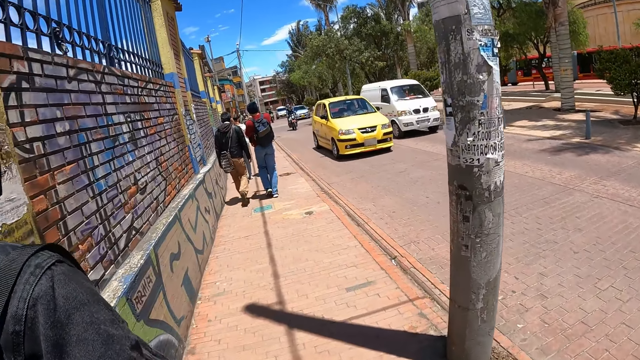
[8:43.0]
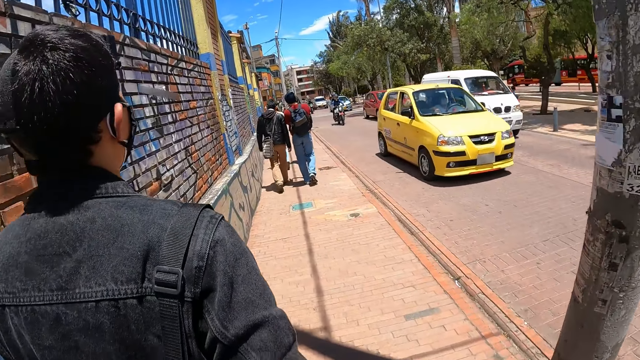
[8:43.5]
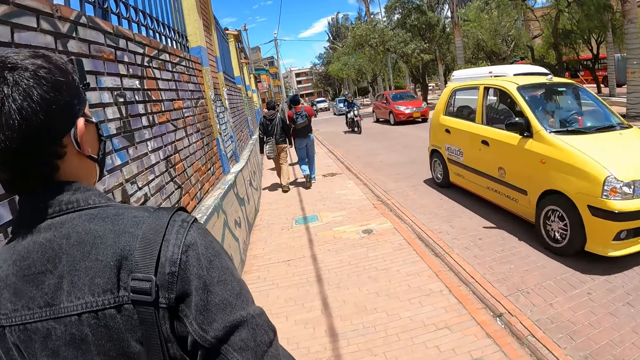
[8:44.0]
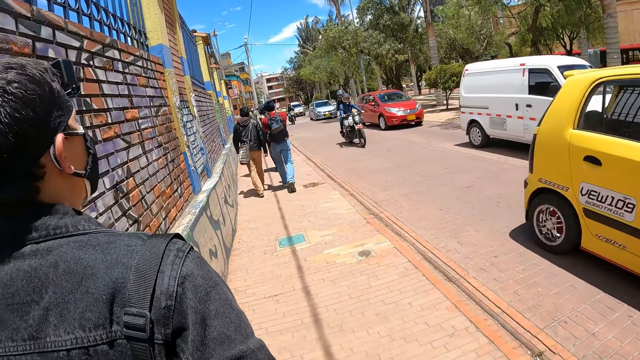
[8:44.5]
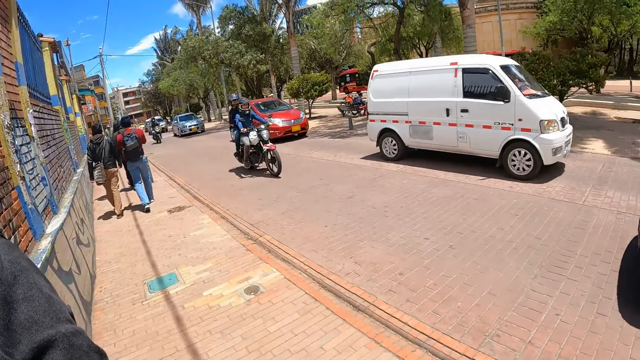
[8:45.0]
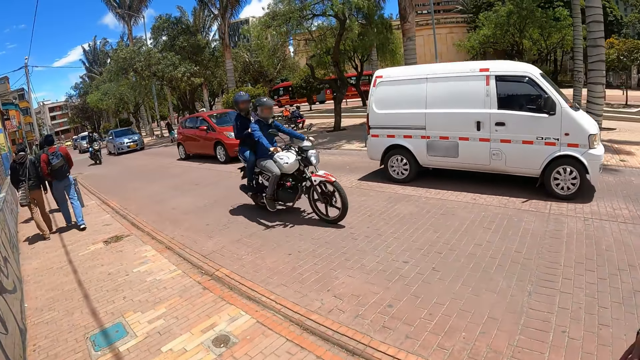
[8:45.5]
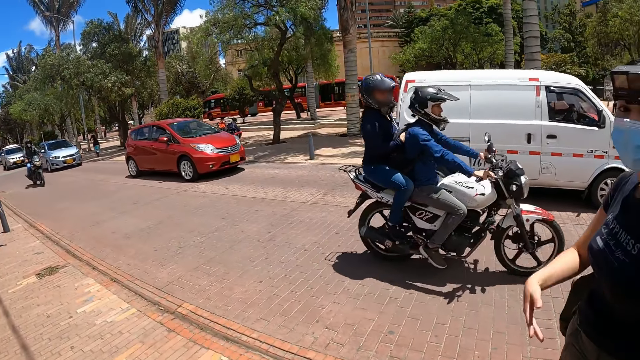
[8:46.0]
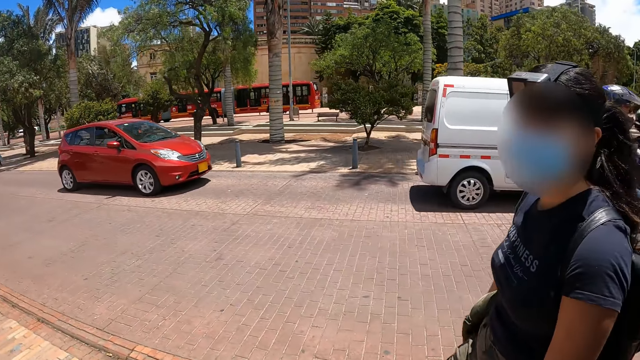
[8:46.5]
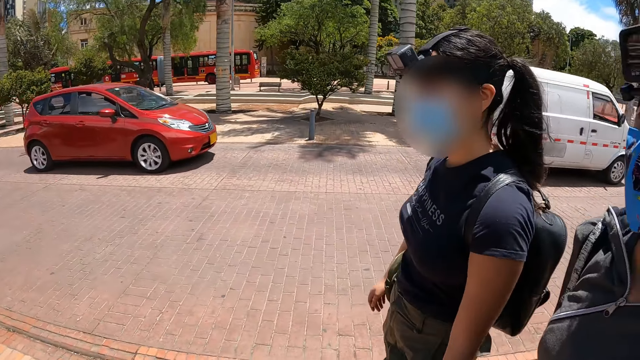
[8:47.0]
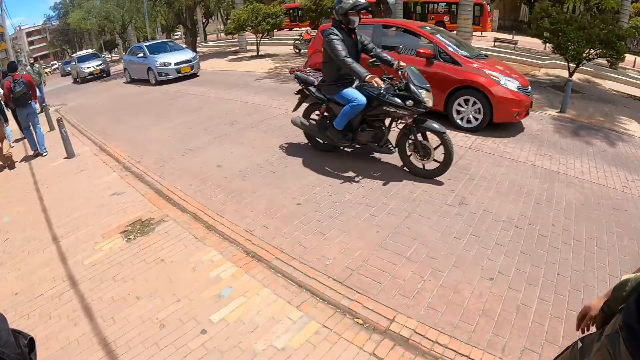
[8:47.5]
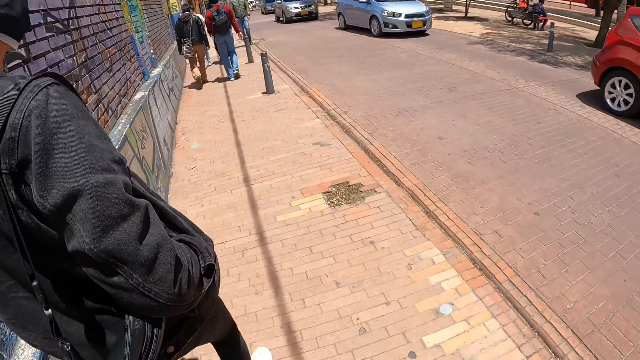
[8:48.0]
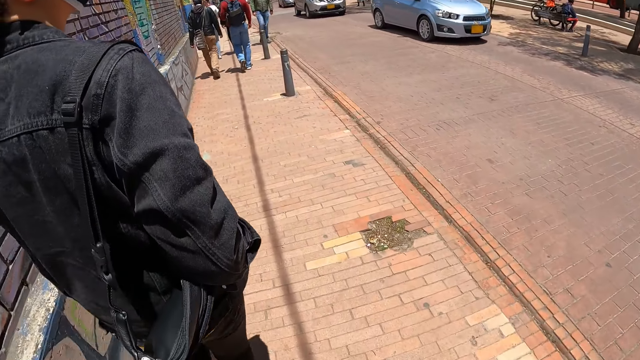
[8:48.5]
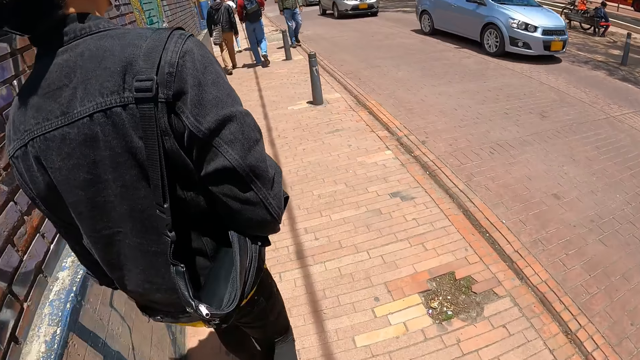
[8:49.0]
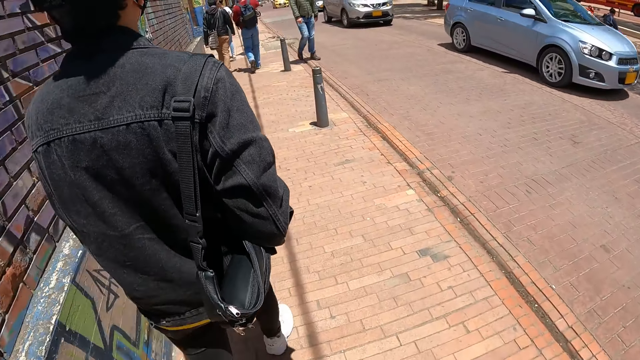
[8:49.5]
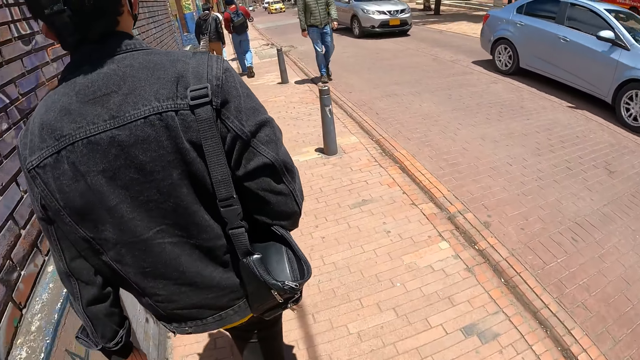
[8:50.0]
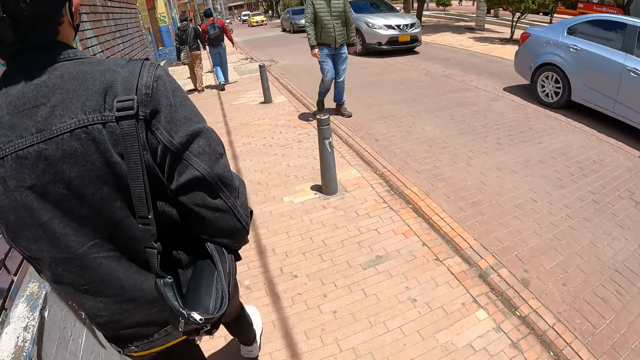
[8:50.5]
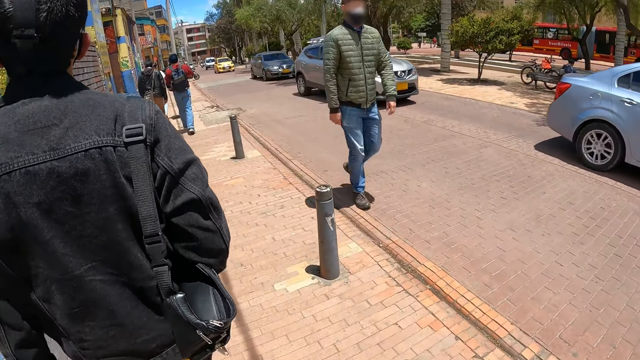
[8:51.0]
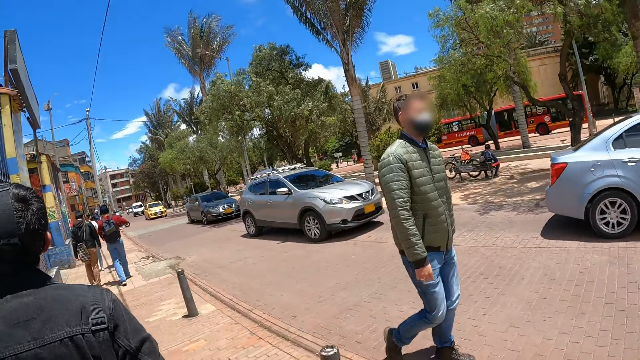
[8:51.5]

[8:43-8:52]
The camera wearer looks around.

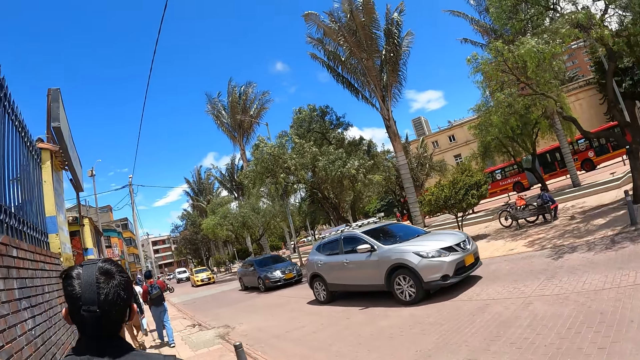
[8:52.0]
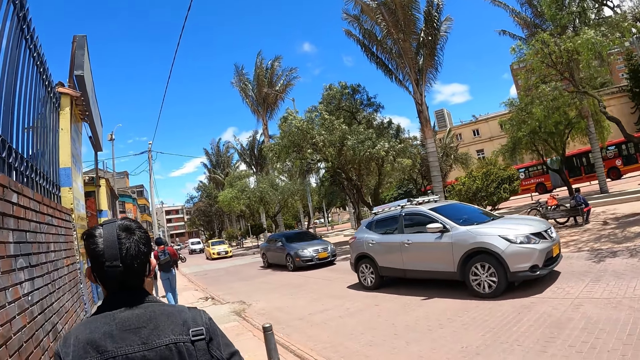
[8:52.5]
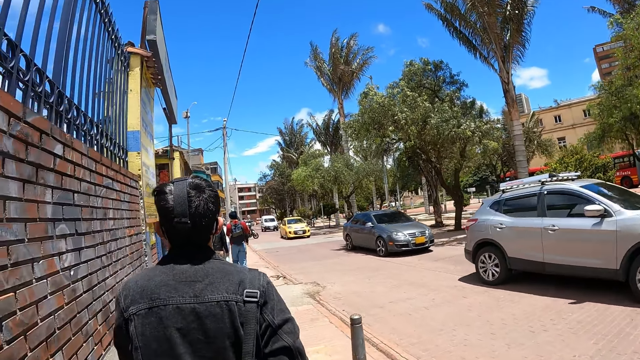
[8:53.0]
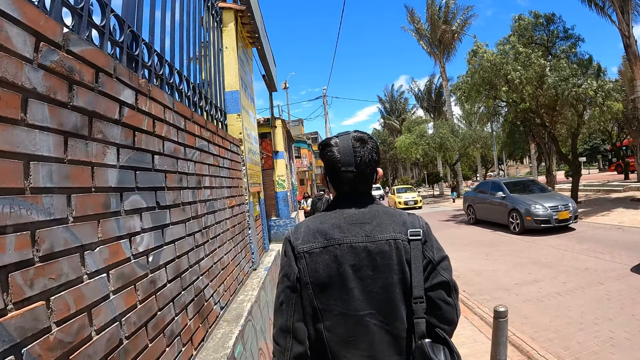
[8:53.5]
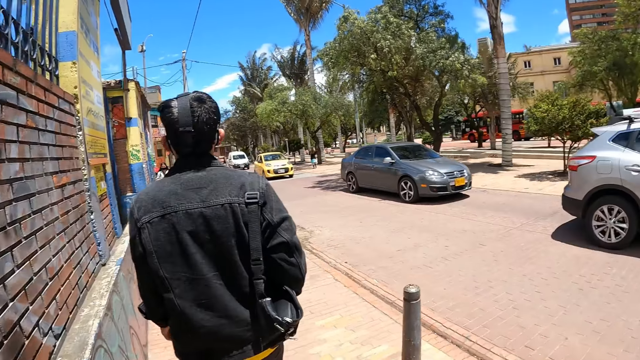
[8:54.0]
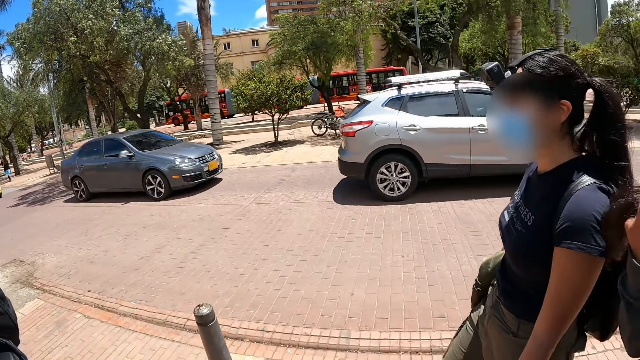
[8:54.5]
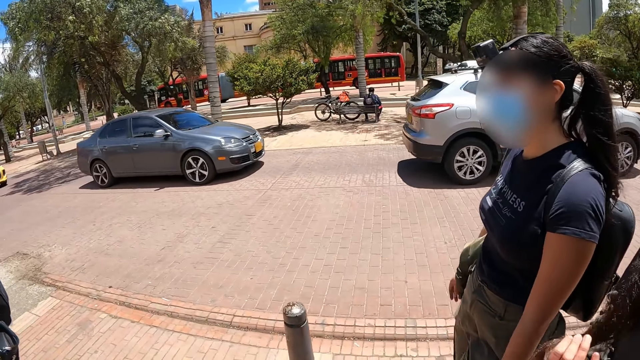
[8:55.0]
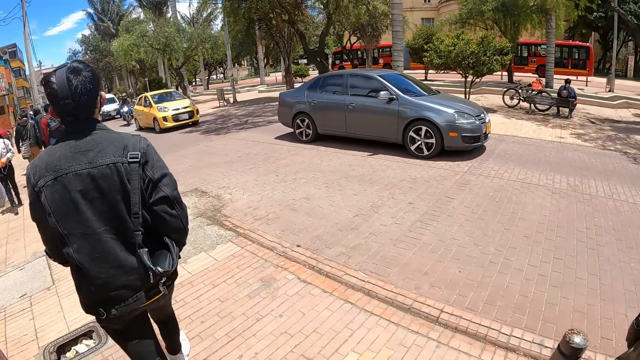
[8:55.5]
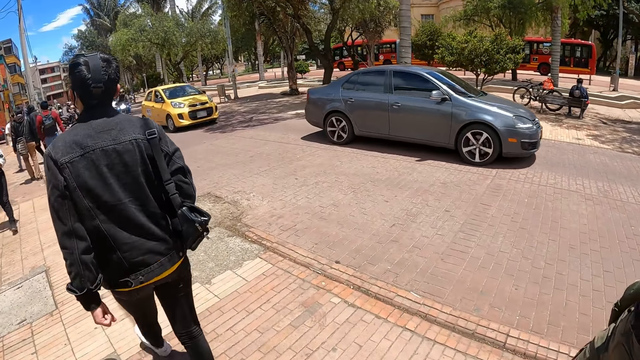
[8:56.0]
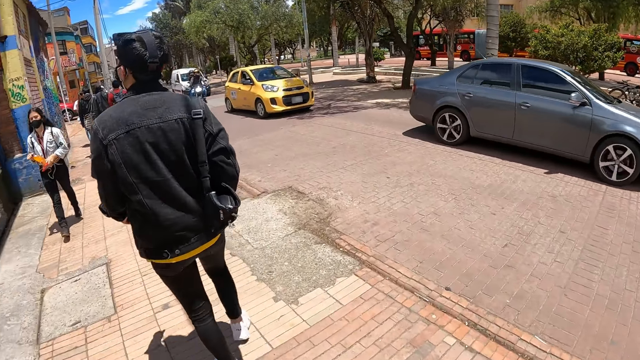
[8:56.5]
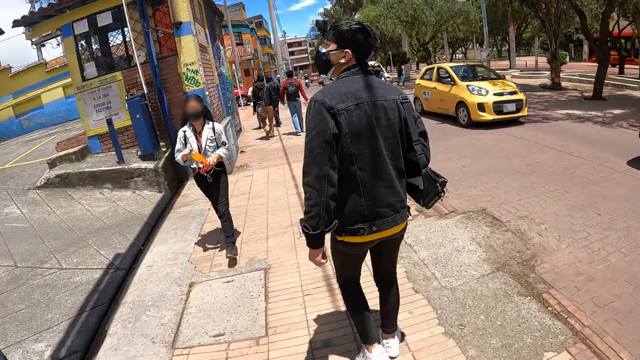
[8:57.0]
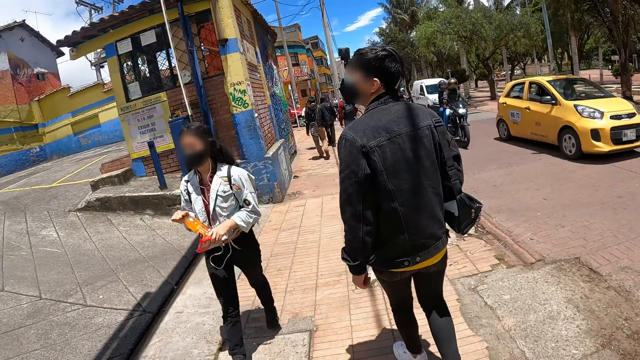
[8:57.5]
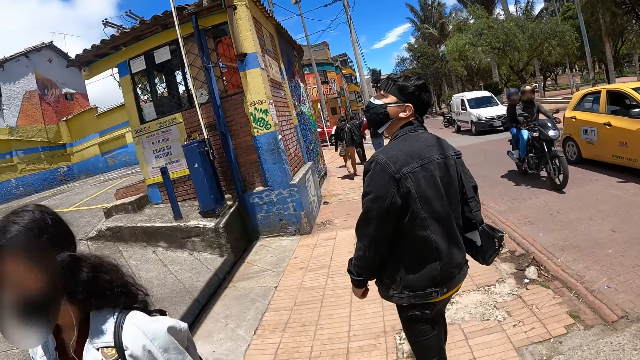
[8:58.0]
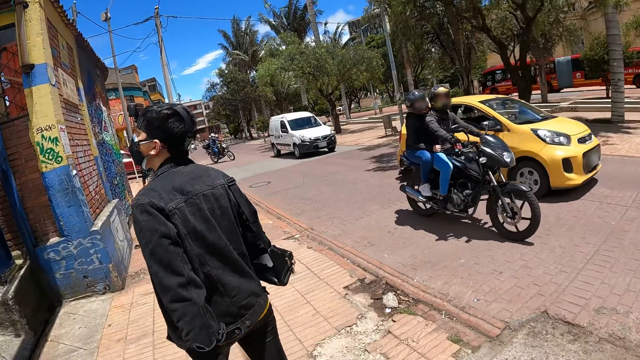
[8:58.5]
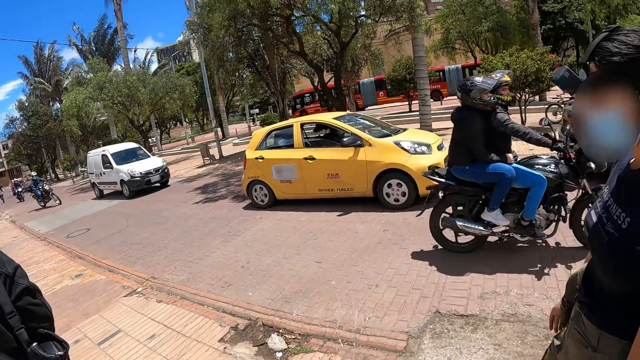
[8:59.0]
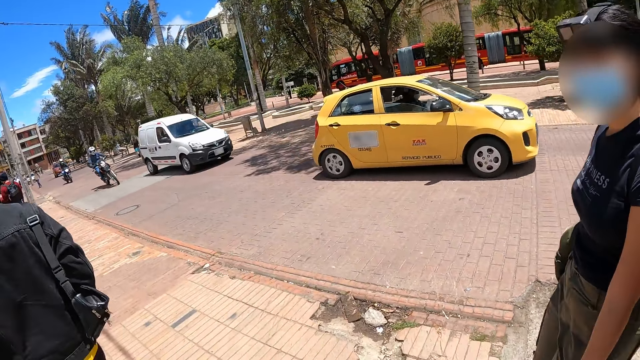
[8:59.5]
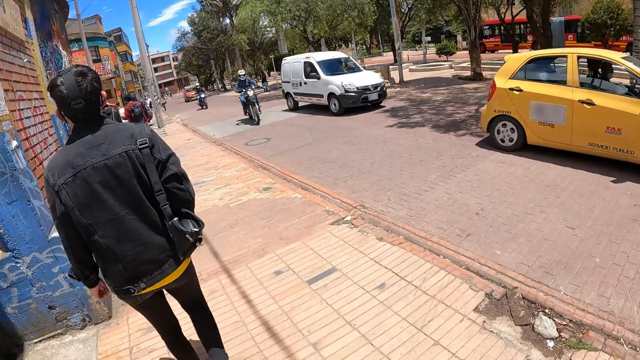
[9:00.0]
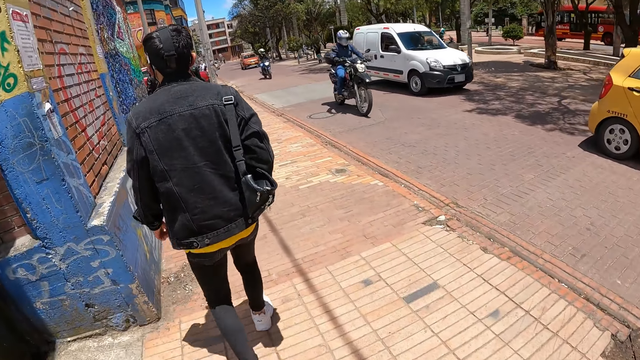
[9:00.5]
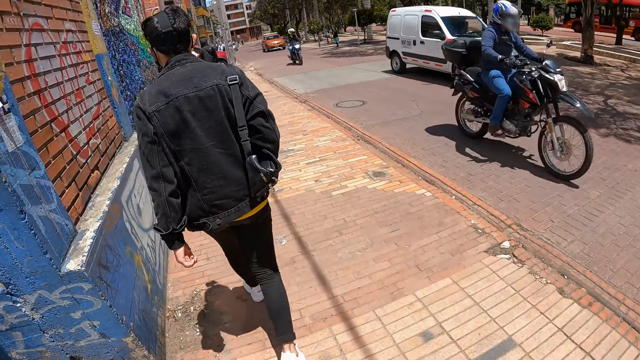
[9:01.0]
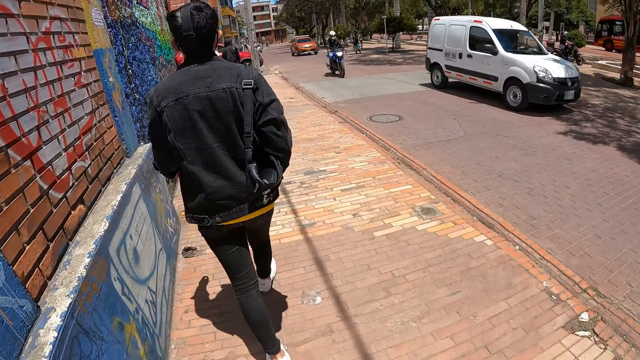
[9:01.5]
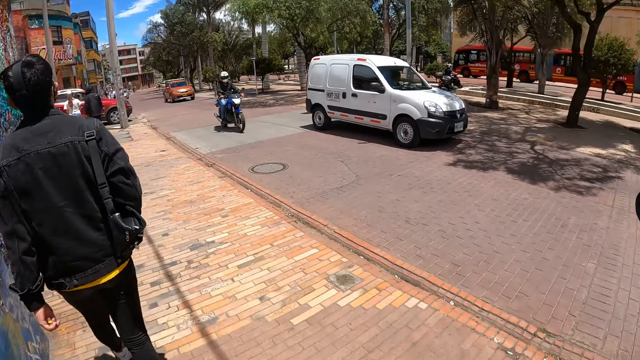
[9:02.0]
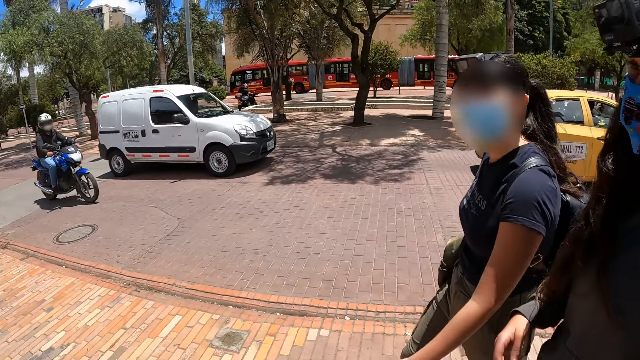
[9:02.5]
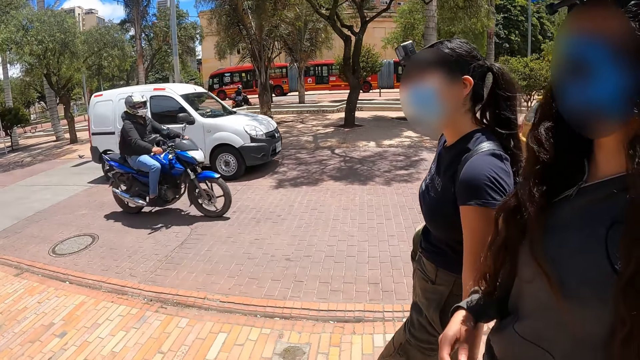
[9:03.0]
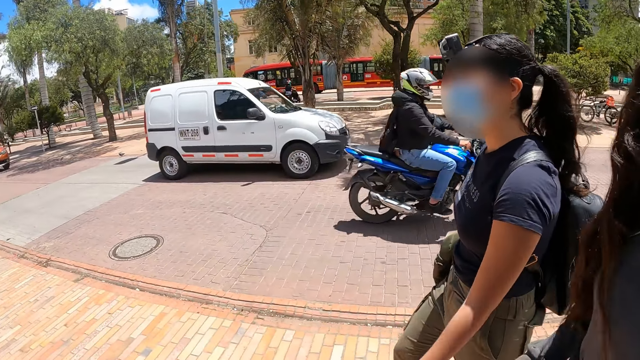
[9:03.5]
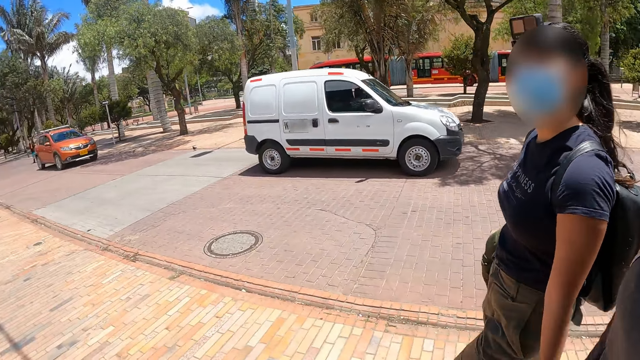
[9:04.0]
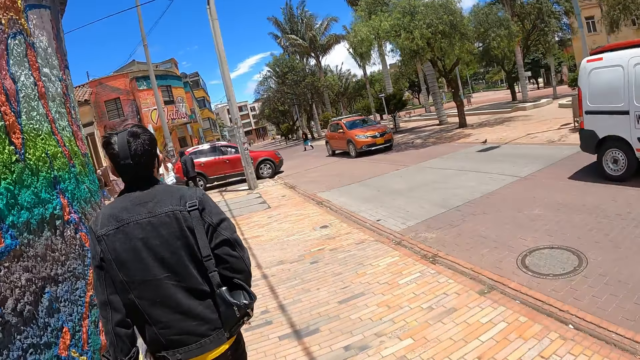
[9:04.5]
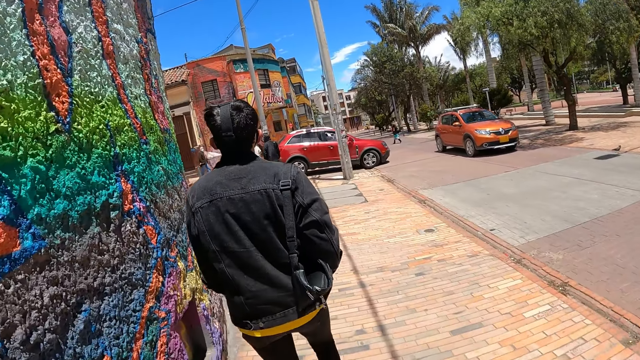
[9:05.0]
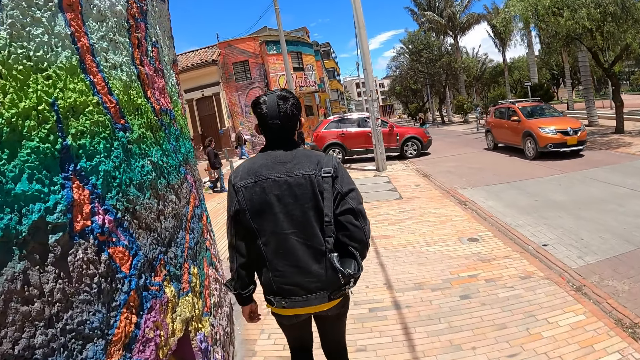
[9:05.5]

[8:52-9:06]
The camera wearer looks around repeatedly.
